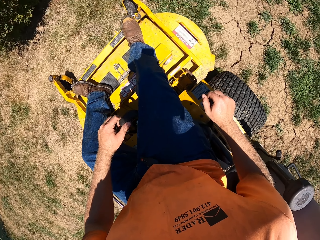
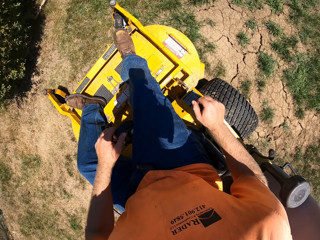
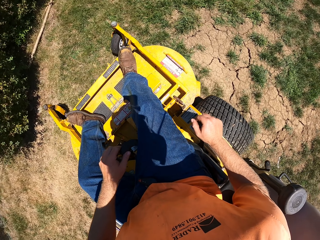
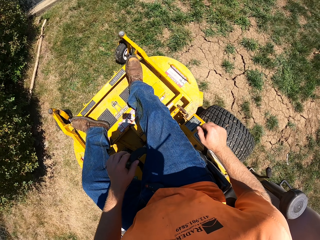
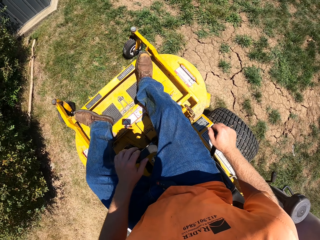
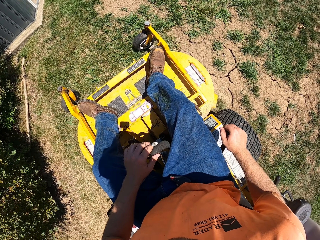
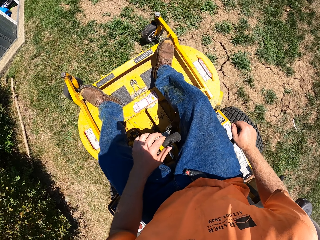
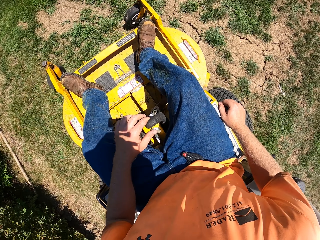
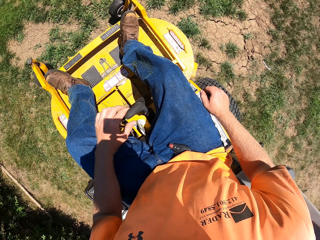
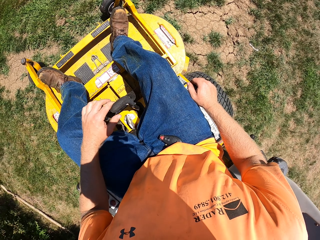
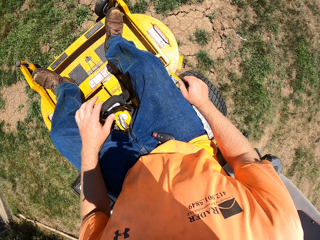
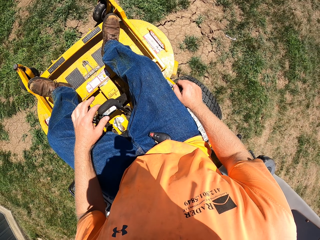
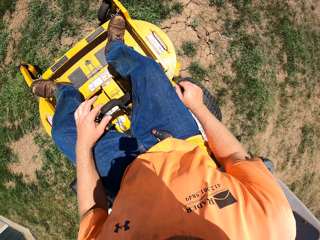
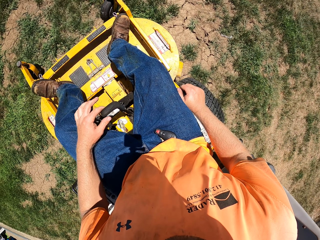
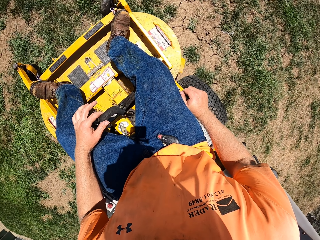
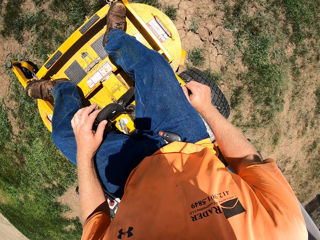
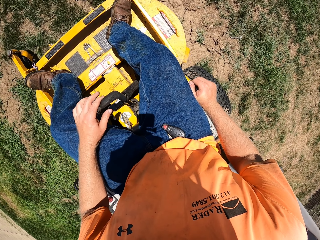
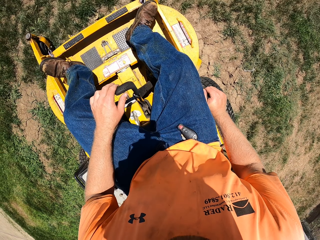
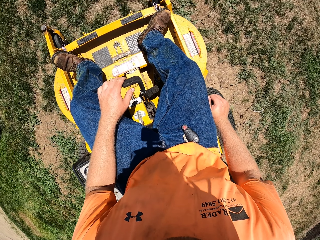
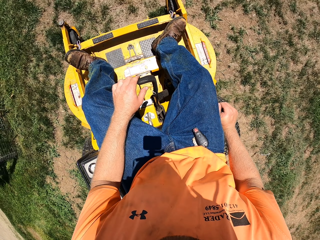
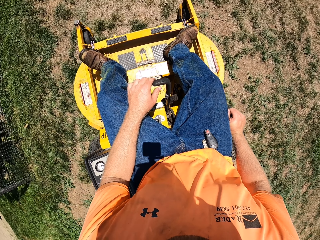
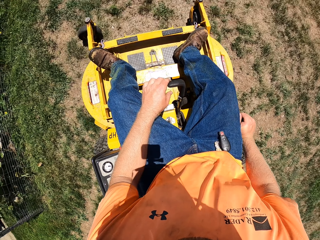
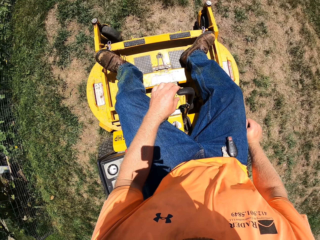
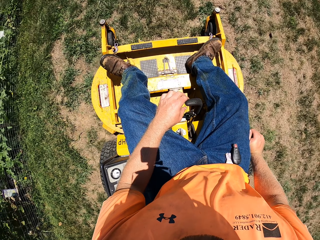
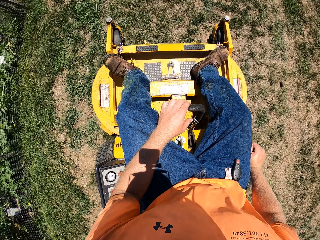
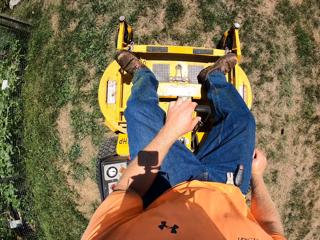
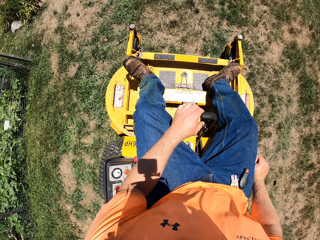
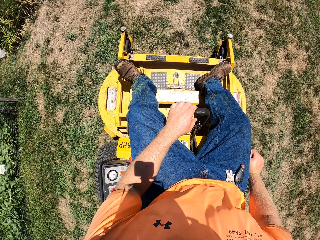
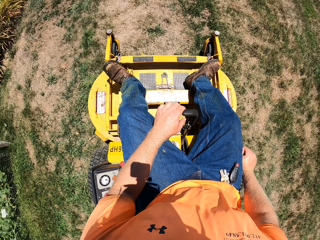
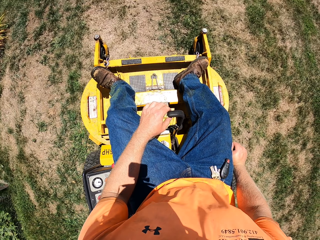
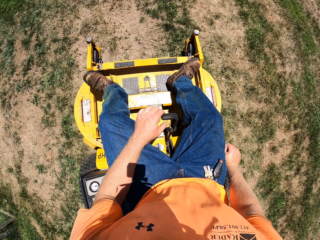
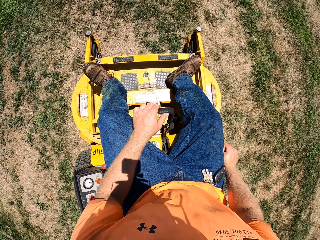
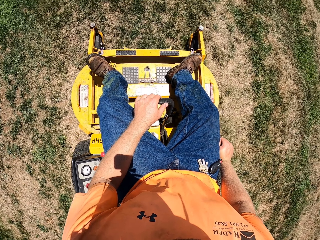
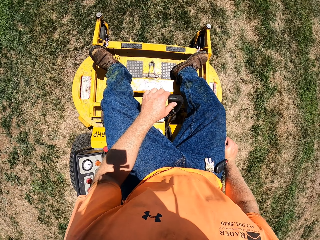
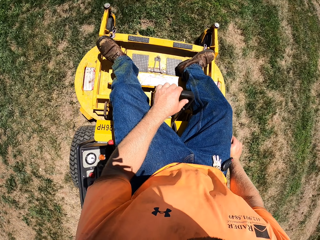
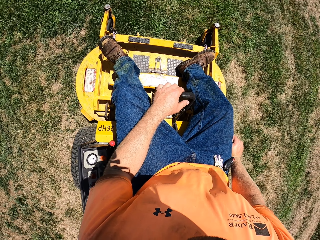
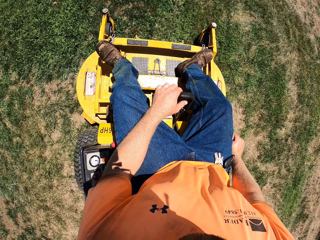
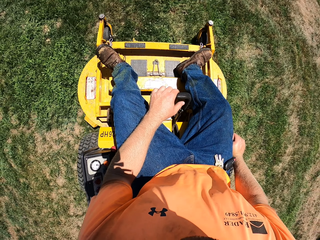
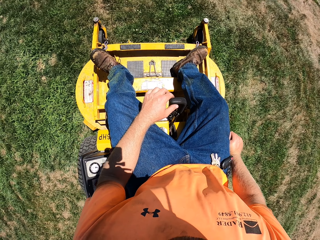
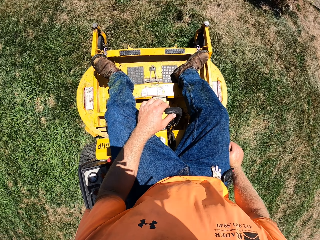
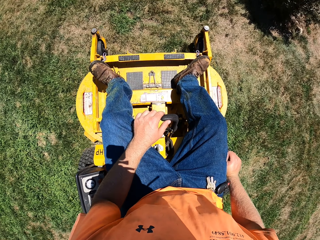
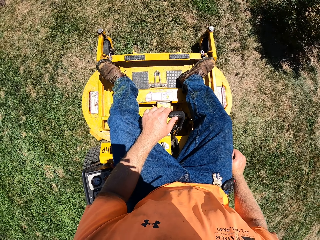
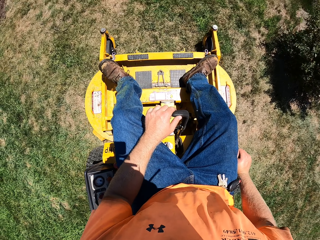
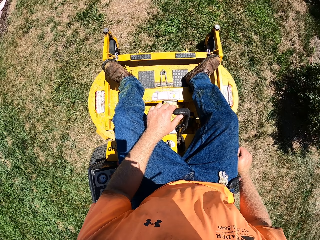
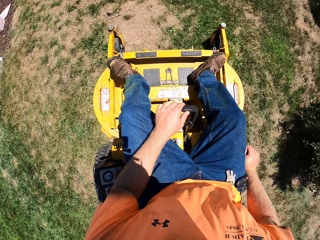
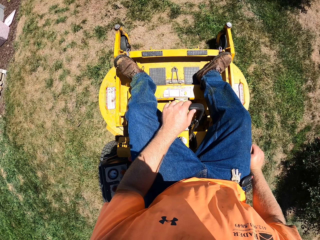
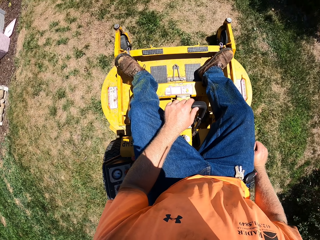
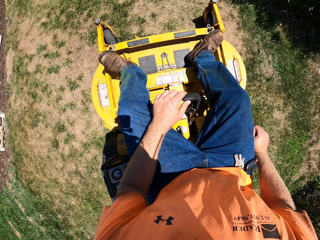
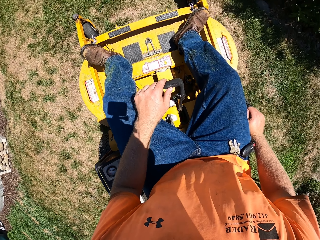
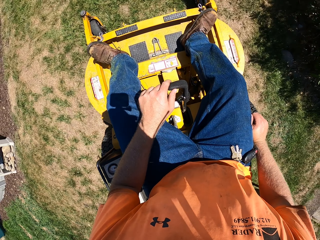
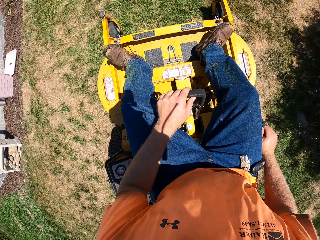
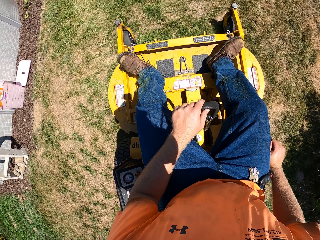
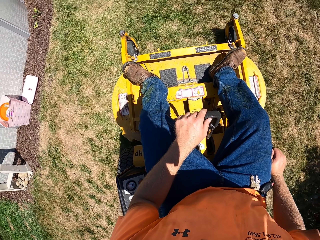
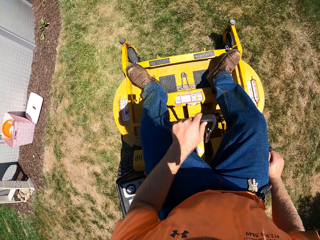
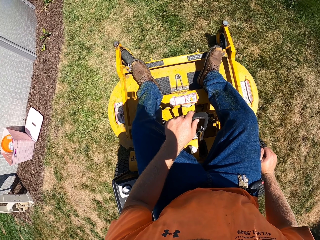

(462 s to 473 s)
The camera wearer rotates the lawn. They drive the lawn.

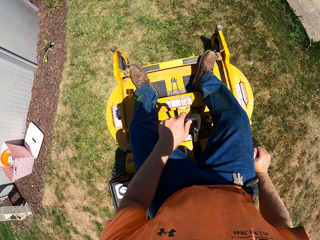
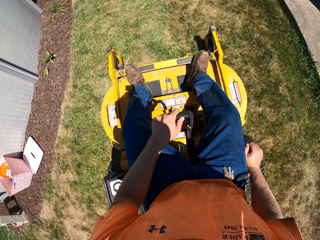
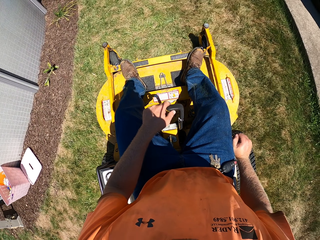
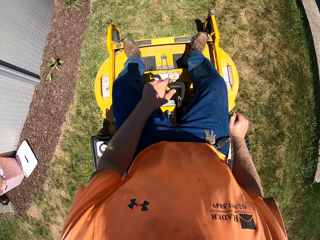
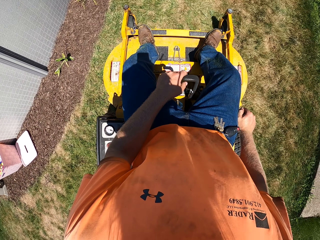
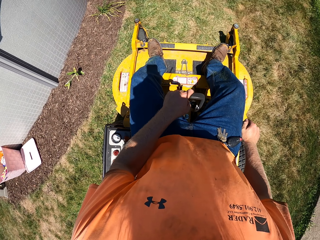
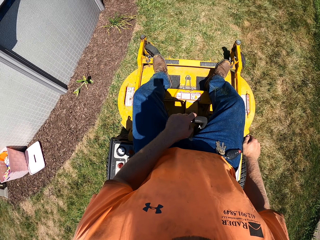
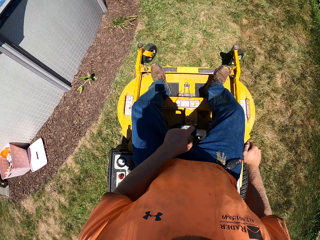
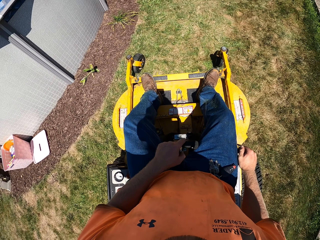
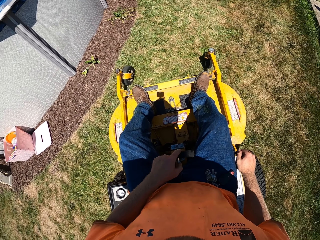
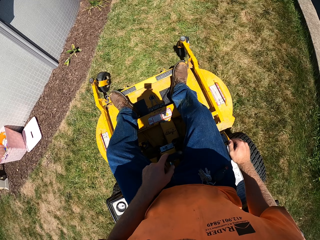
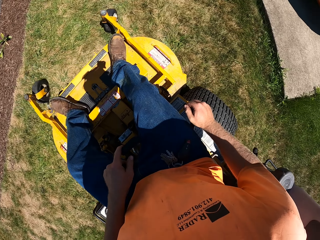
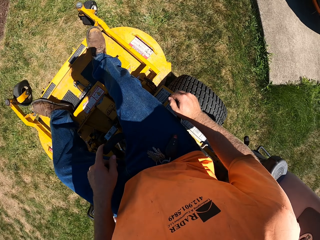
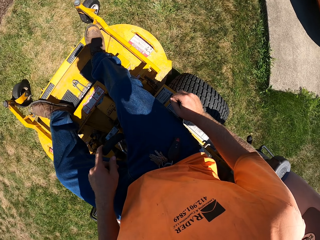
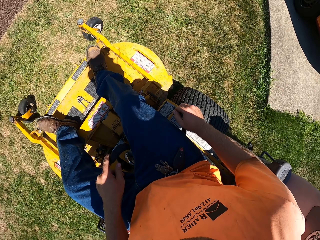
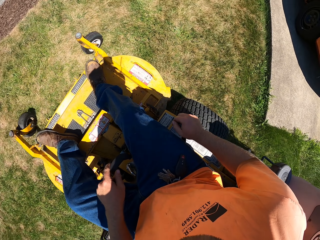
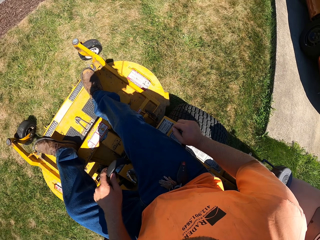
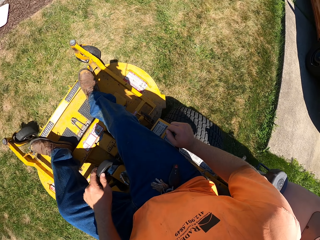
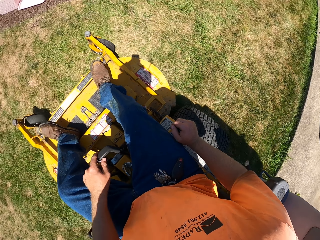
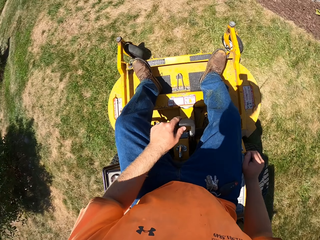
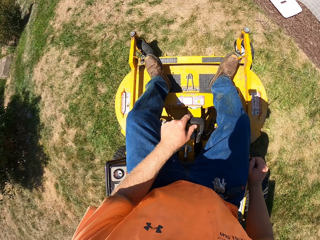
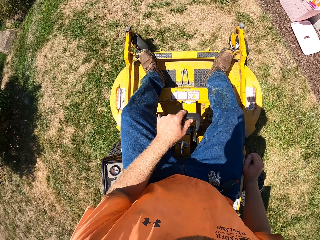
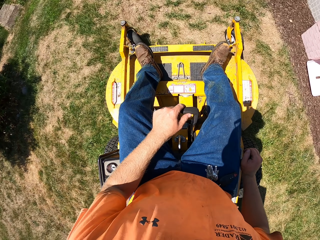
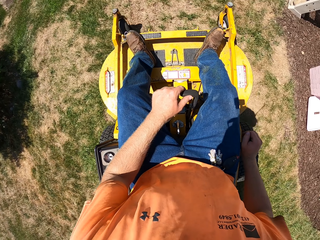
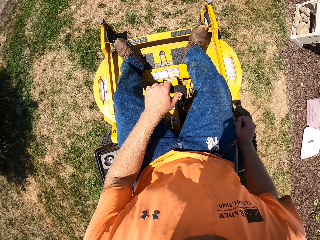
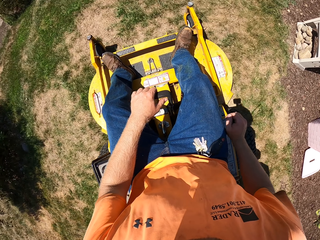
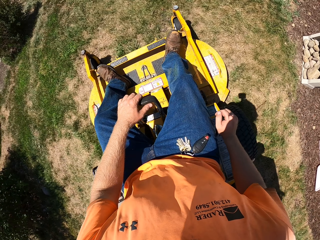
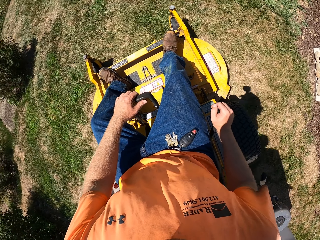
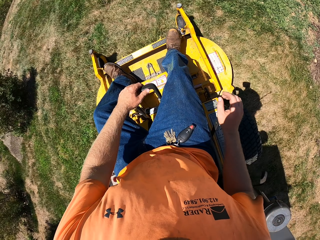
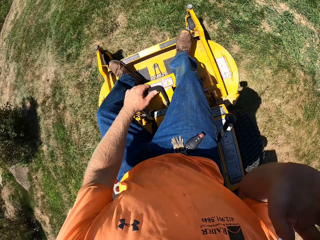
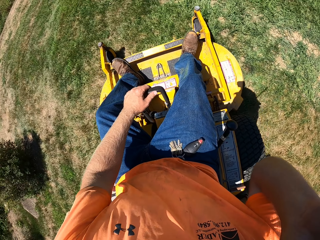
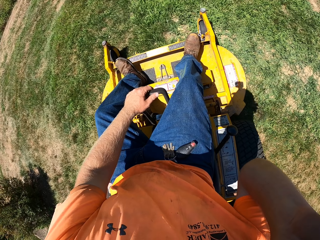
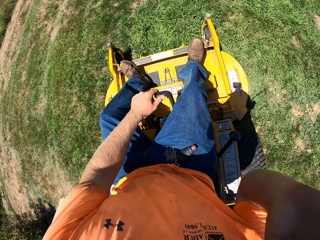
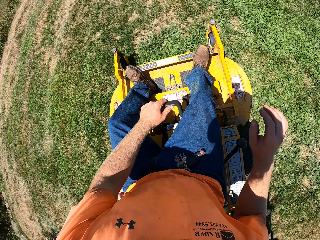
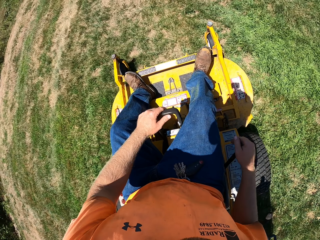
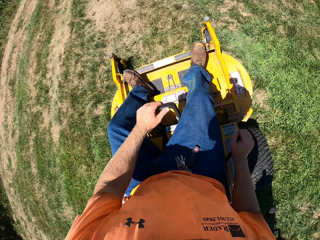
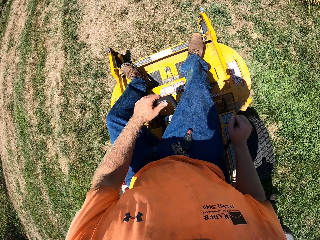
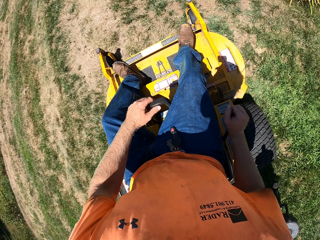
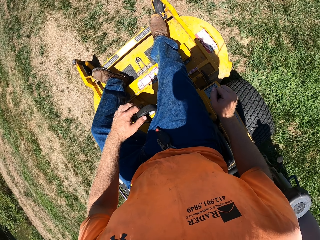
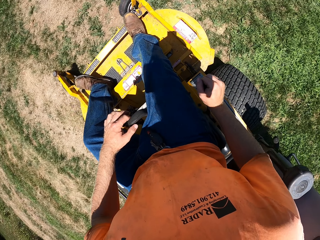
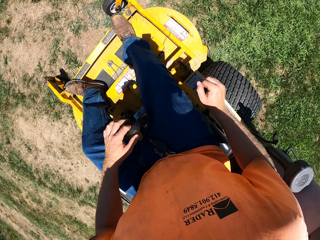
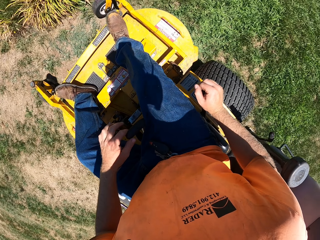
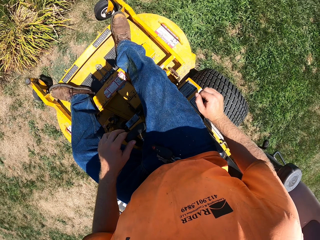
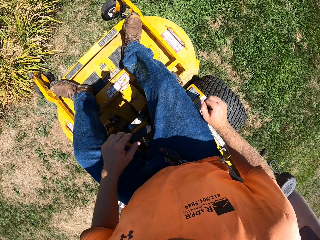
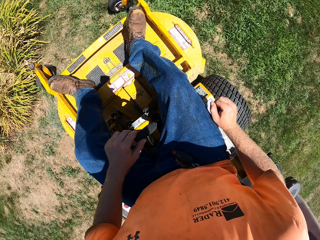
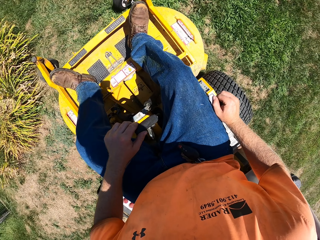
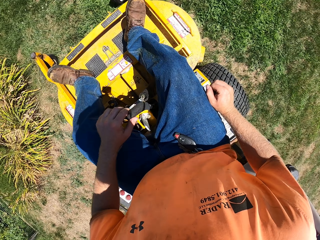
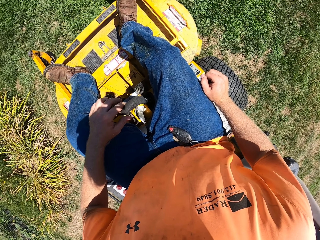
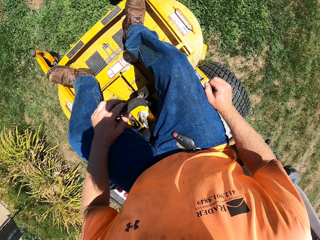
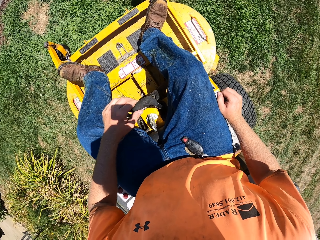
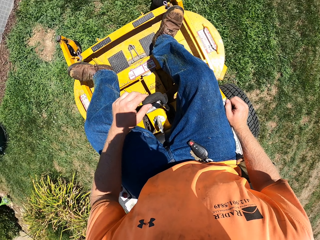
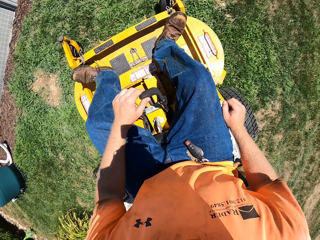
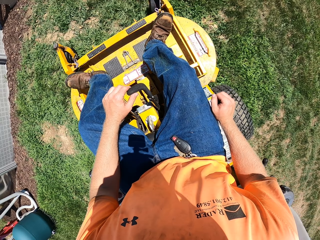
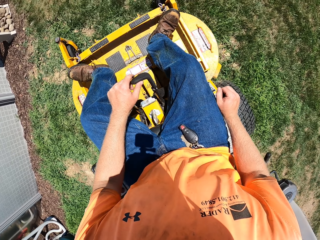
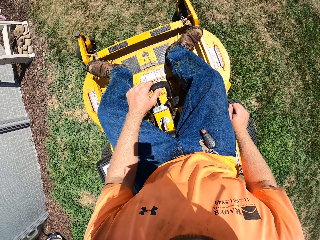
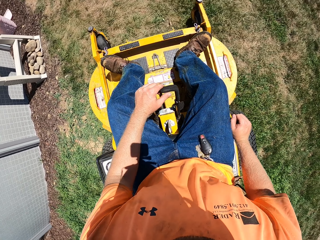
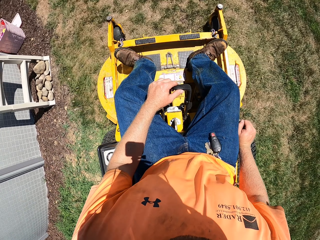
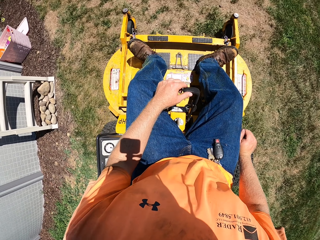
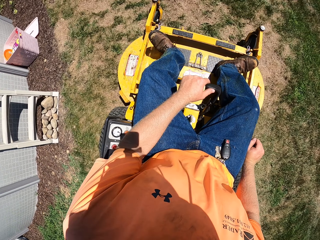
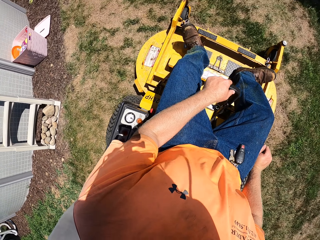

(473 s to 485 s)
The camera wearer reverses the lawn. He rotates the lawn. He lifts his right hand. He rotates the lawn.
